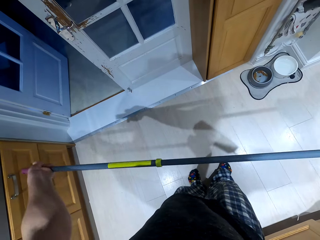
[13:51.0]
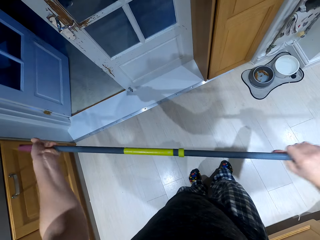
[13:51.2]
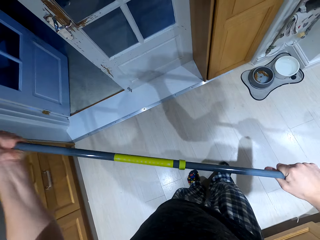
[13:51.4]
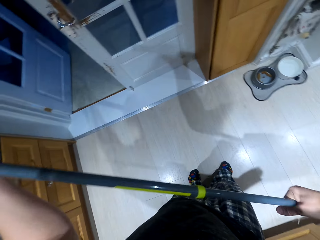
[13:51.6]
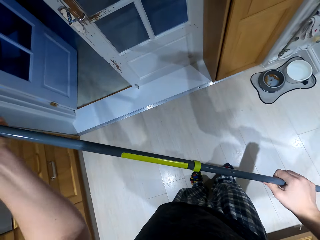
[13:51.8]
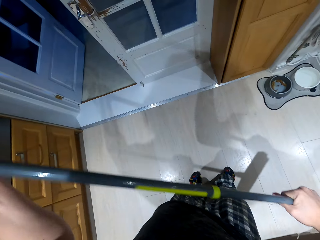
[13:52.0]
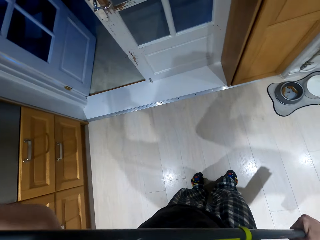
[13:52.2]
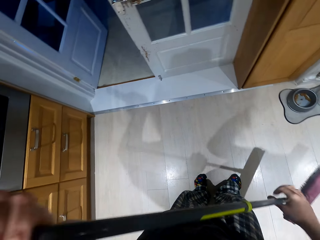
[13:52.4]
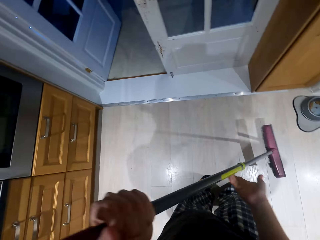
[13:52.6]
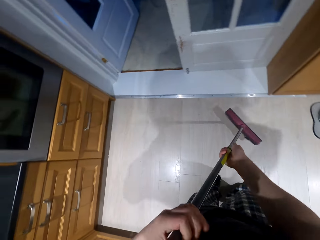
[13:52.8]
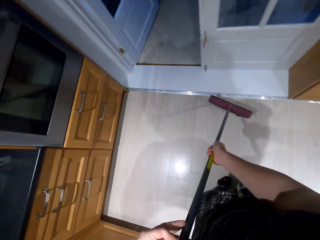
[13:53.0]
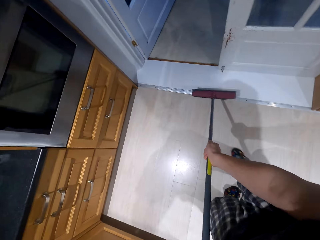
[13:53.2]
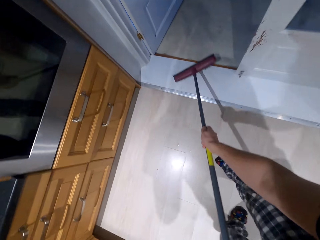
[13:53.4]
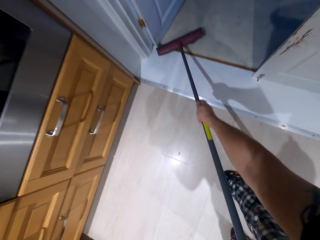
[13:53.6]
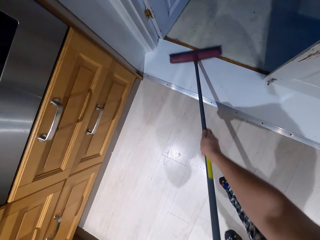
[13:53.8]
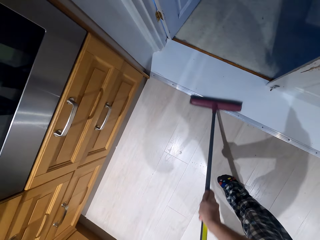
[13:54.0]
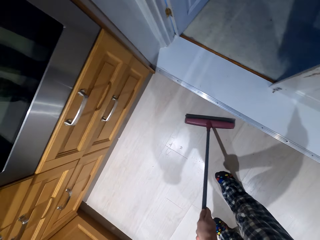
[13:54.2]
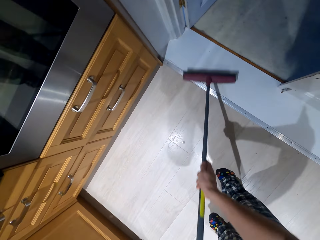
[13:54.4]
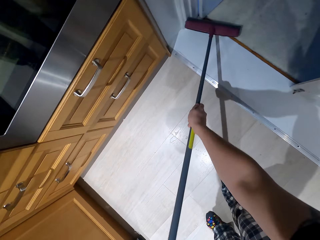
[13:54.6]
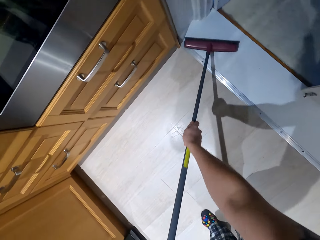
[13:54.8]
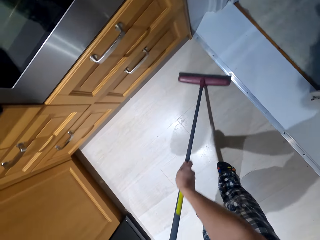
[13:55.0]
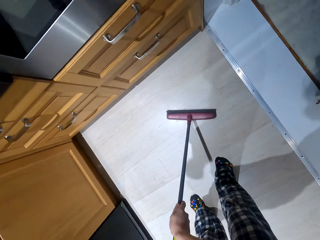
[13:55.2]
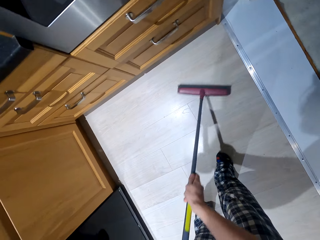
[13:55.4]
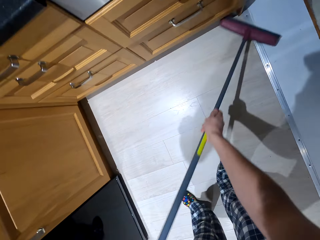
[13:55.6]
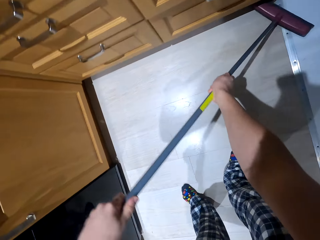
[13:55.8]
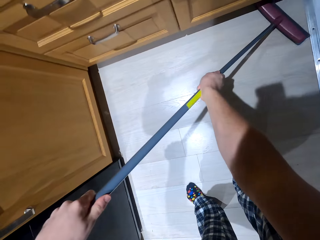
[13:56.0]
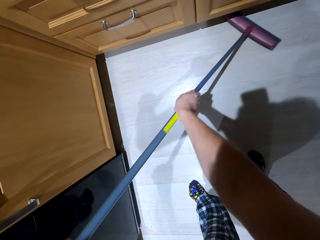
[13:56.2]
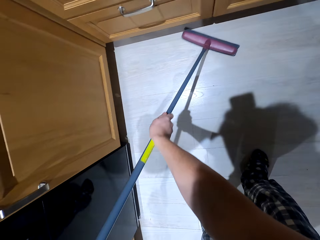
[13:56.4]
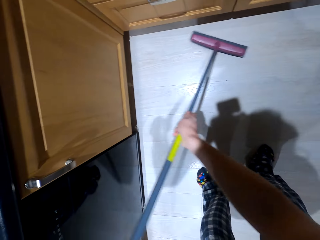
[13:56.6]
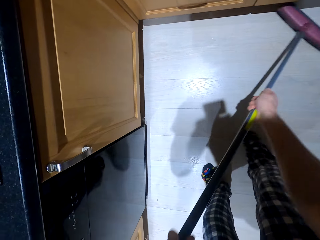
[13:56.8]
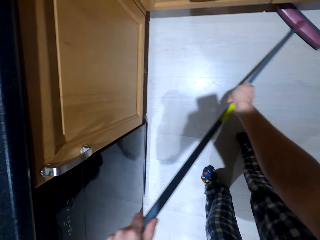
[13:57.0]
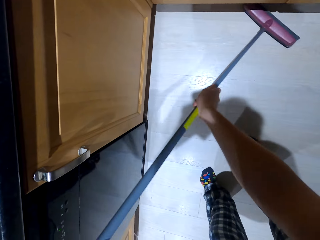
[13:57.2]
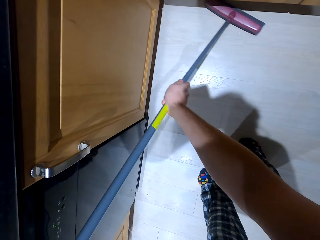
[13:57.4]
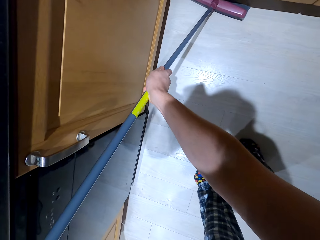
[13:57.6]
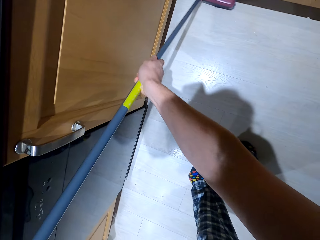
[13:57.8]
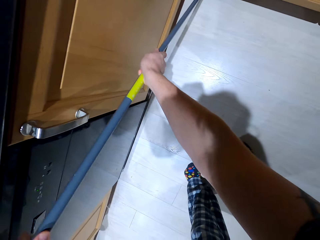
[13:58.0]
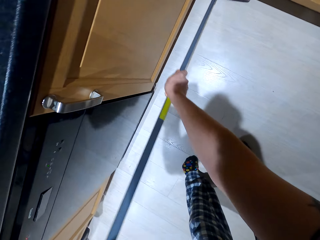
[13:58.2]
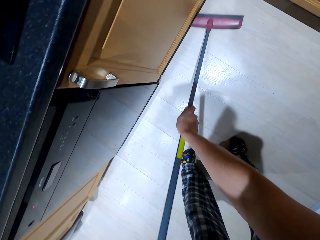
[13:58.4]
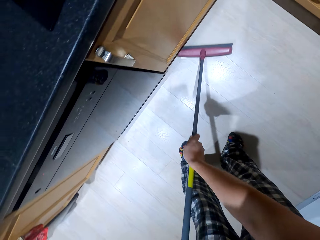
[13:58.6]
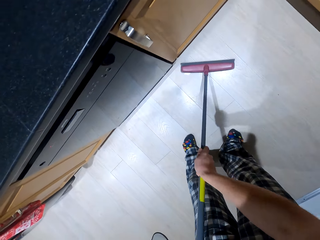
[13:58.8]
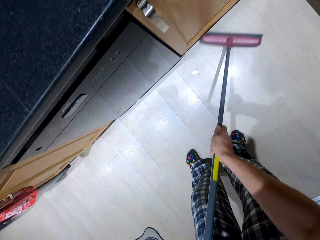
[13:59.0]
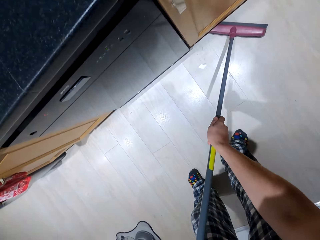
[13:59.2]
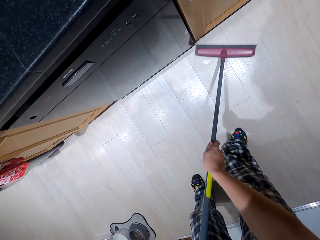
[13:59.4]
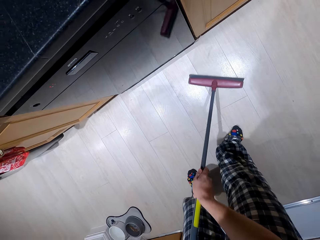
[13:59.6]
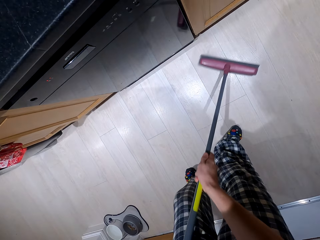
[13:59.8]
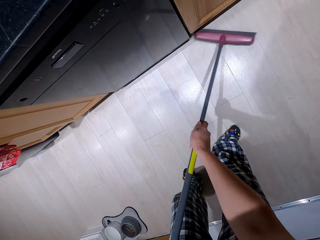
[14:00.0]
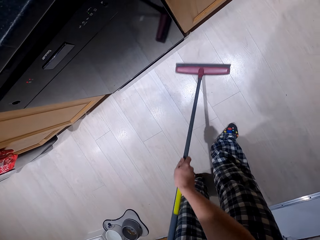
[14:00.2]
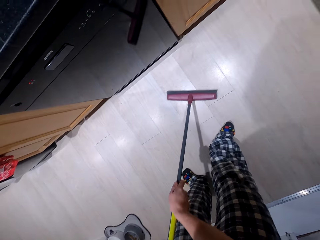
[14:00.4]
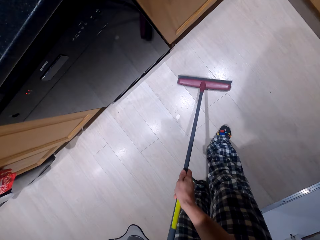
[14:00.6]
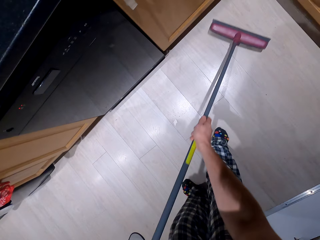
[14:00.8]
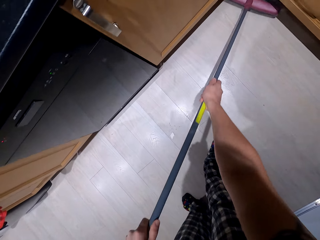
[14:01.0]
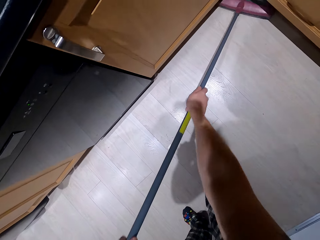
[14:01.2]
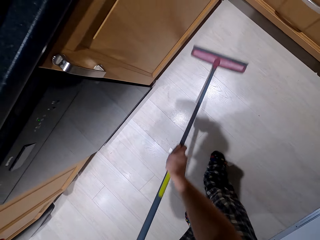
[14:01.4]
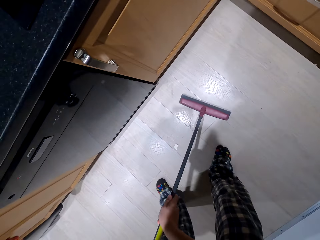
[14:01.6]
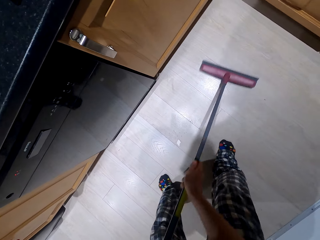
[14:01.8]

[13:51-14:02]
The camera wearer pulls the broom. He rotates the broom on his hand. He pulls the broom on the floor. He sweeps the floor with the broom. He sweeps beside the cabinet.

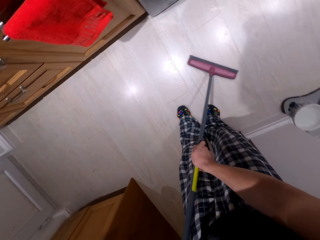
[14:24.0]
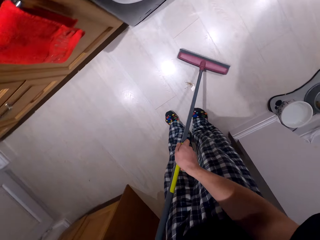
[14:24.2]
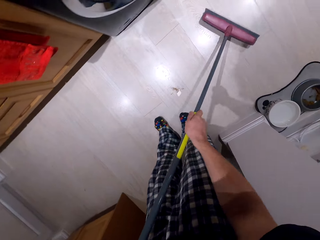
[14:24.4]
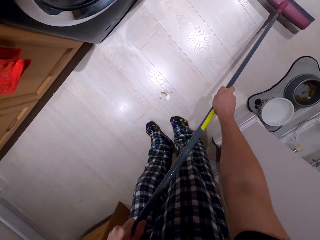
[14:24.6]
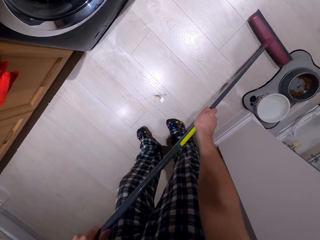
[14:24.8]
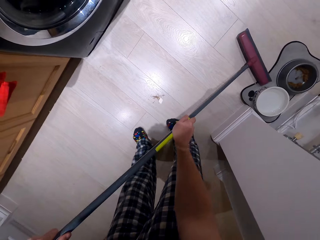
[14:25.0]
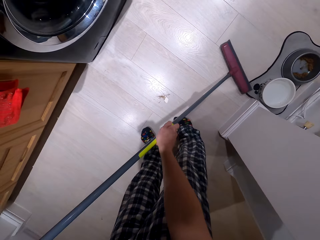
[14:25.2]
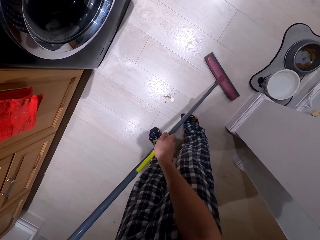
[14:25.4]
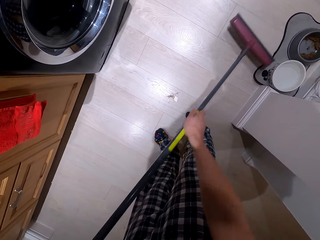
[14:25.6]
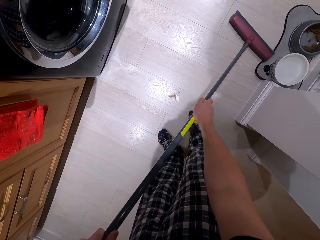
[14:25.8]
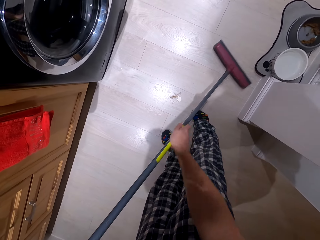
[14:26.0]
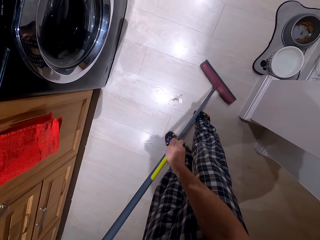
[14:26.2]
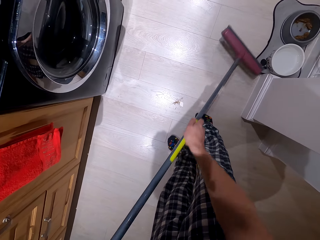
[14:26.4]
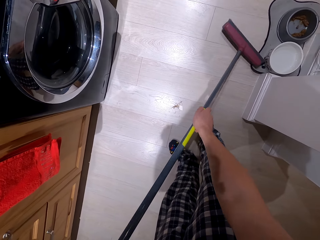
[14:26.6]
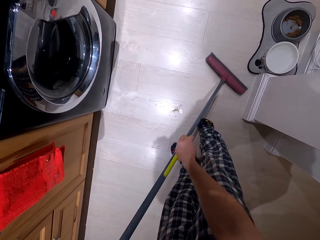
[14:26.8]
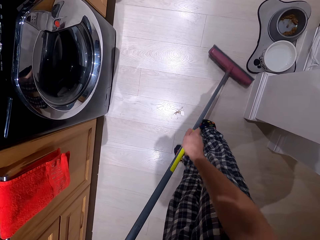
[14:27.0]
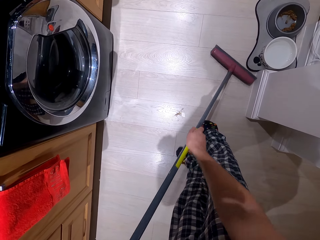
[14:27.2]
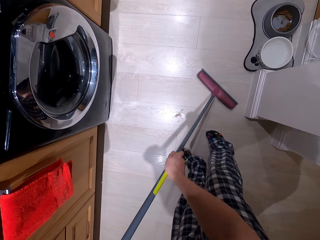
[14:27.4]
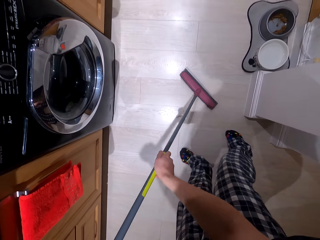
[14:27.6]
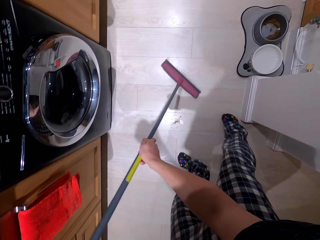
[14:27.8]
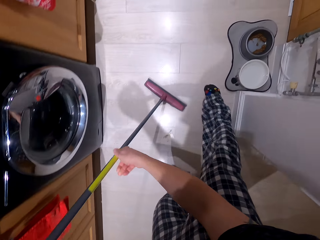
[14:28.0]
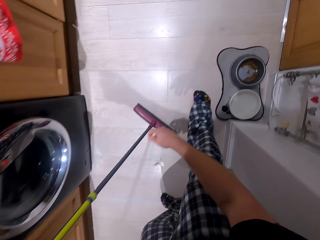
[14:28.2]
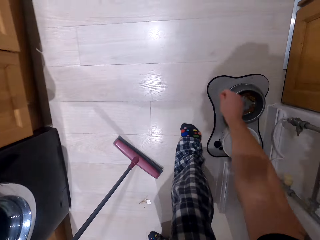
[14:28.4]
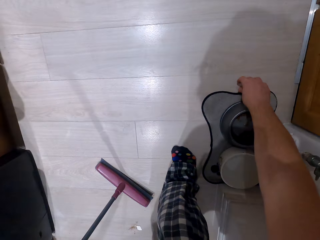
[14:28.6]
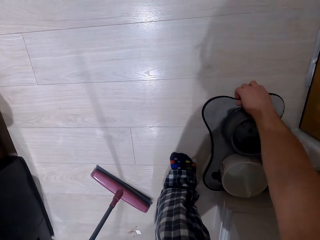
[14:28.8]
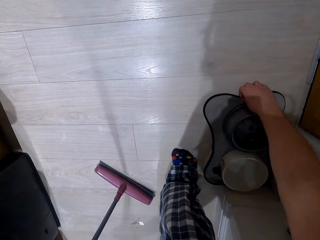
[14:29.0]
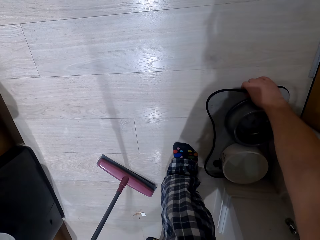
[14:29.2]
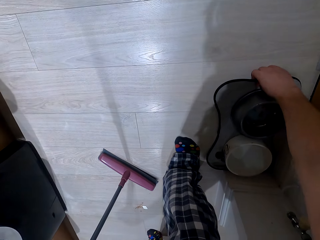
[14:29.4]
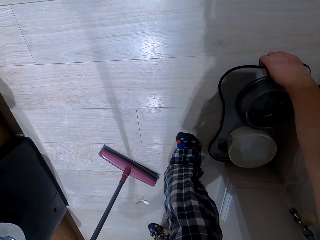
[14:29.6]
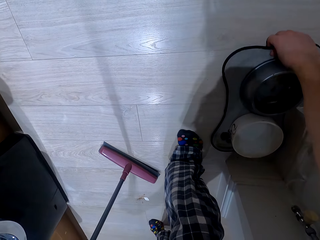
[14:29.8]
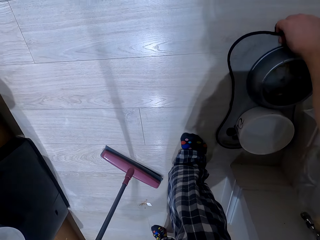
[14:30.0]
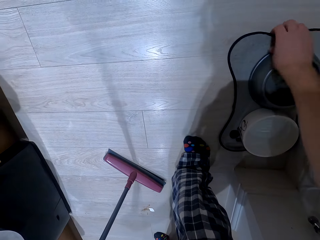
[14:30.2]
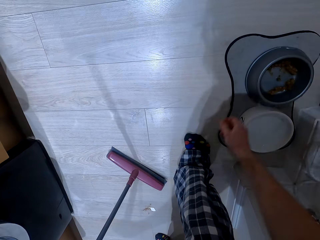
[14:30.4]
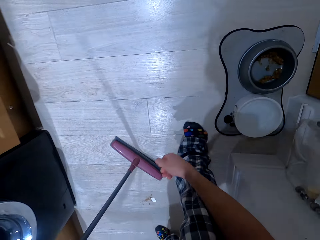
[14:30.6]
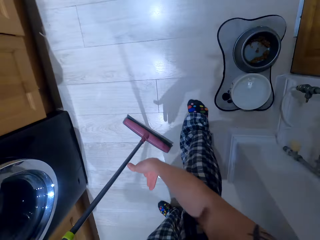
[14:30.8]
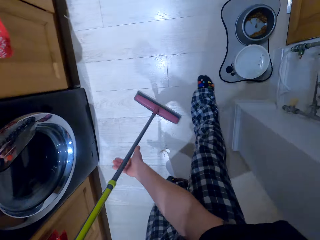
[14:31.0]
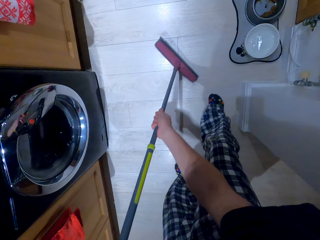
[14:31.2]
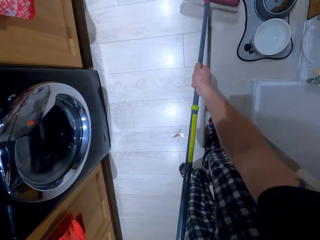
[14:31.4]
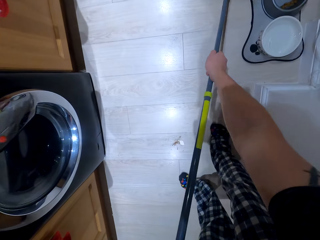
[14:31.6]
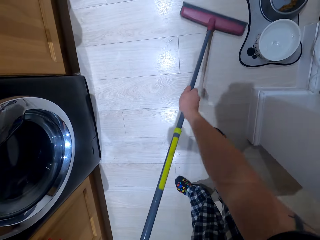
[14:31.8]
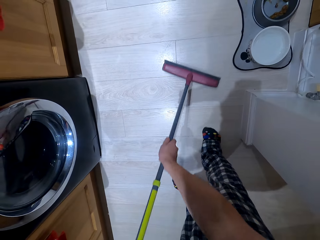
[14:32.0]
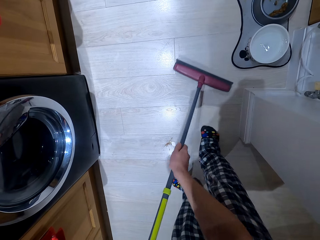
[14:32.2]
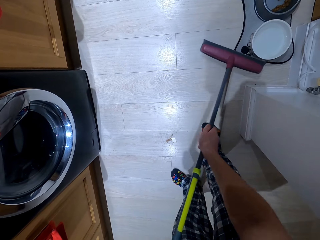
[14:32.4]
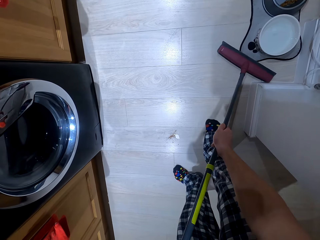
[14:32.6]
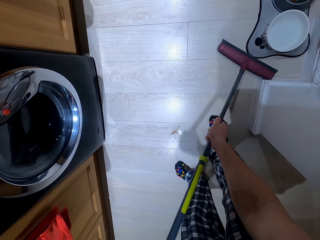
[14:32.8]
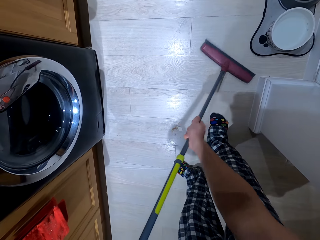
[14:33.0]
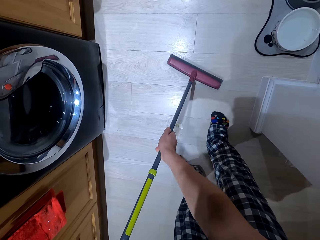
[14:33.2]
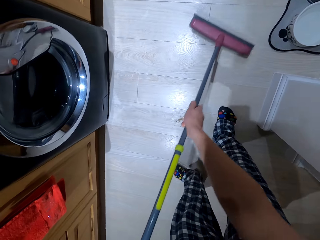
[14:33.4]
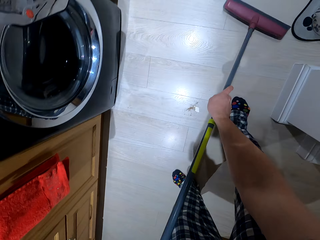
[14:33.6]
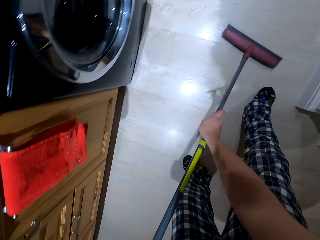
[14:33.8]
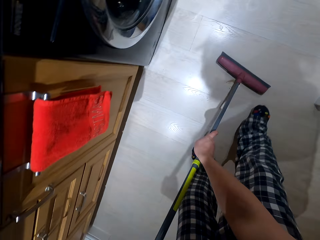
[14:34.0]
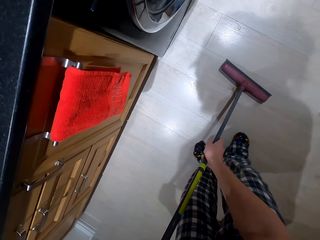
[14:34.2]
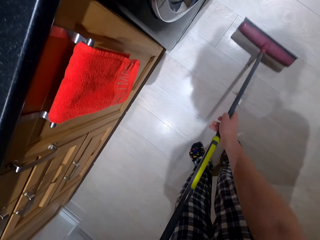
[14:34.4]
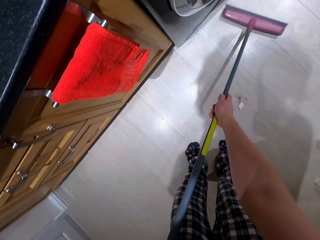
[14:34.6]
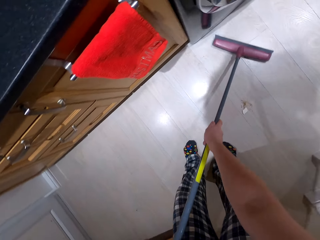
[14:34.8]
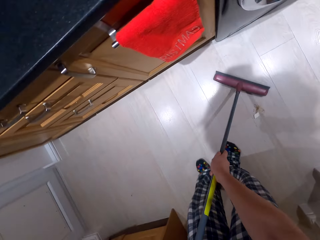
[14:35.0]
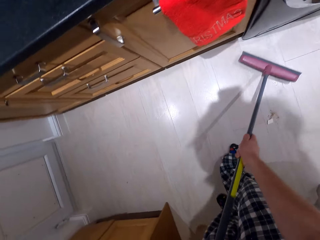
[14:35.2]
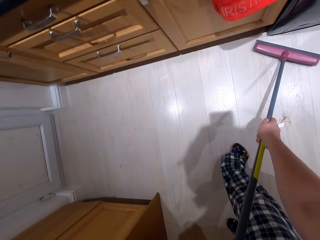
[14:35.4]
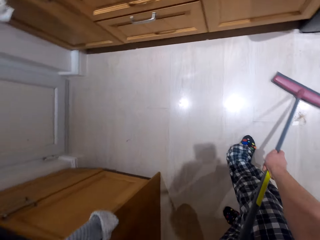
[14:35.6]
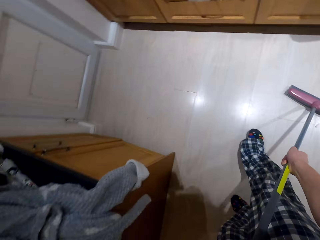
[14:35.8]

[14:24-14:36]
The camera wearer sweeps beside something. He holds something. He pulls something. He drops his hand from something. He holds the broom with both hands. He sweeps the floor.
